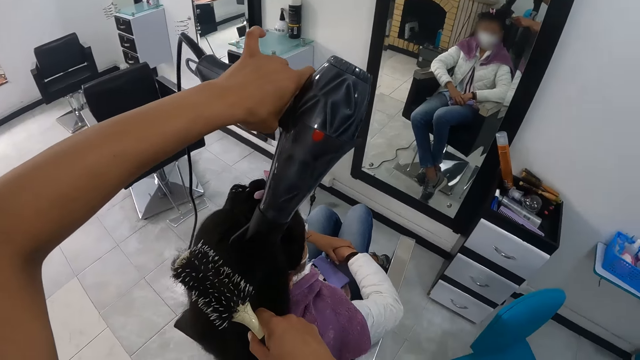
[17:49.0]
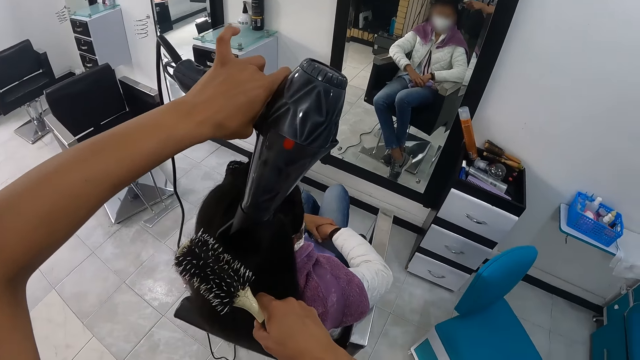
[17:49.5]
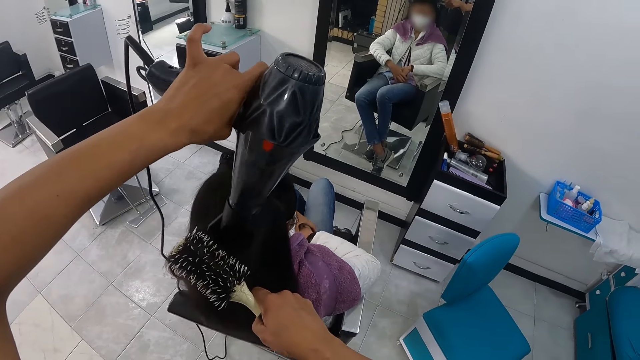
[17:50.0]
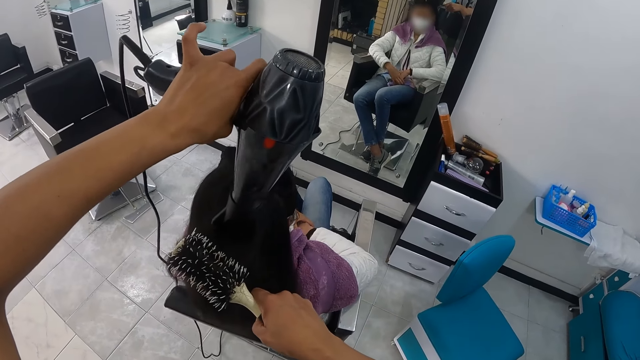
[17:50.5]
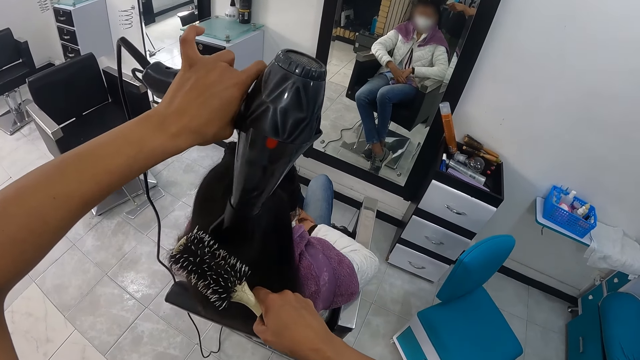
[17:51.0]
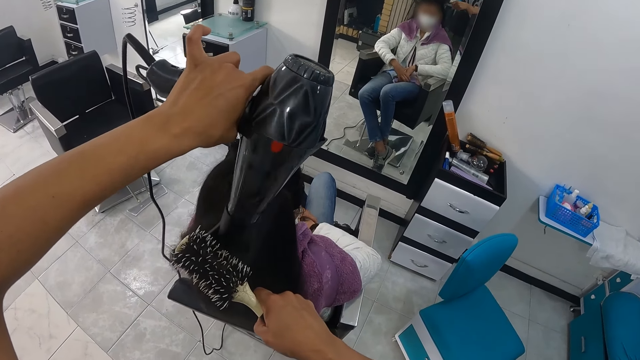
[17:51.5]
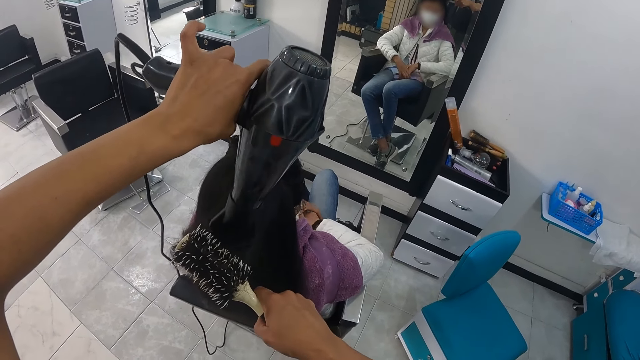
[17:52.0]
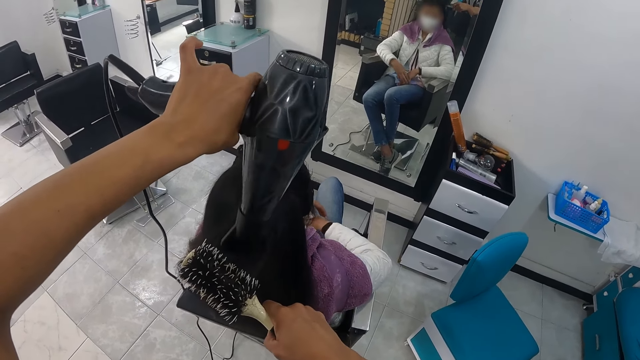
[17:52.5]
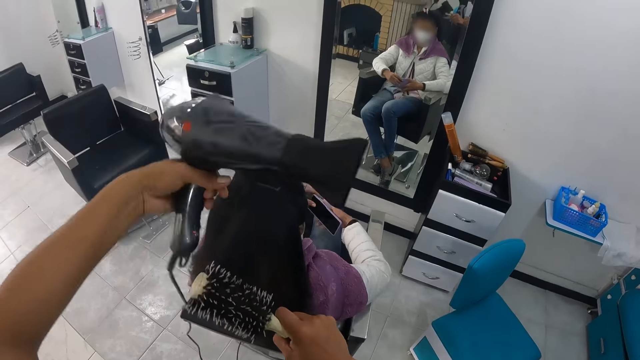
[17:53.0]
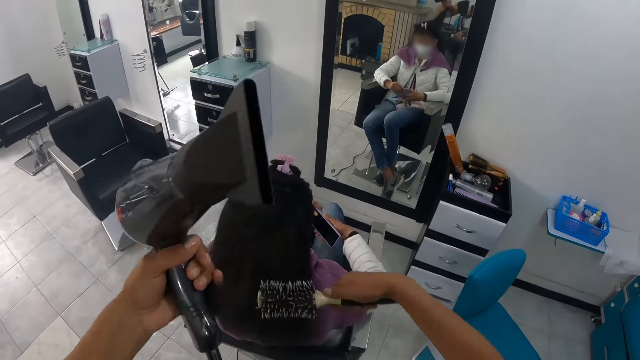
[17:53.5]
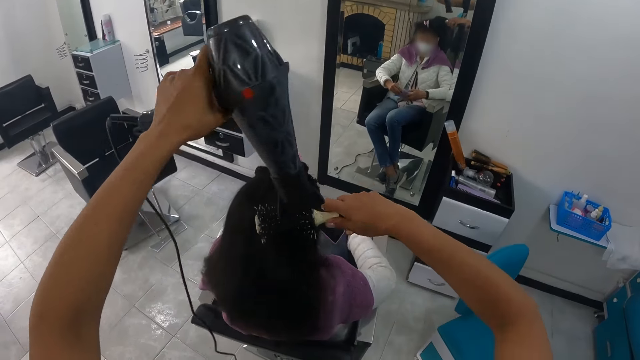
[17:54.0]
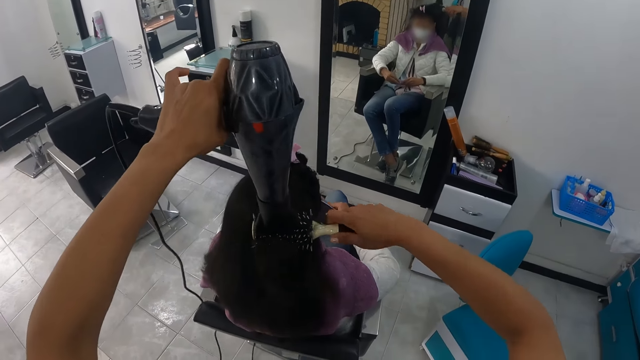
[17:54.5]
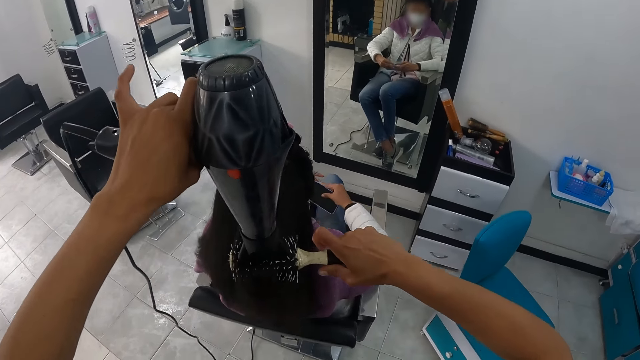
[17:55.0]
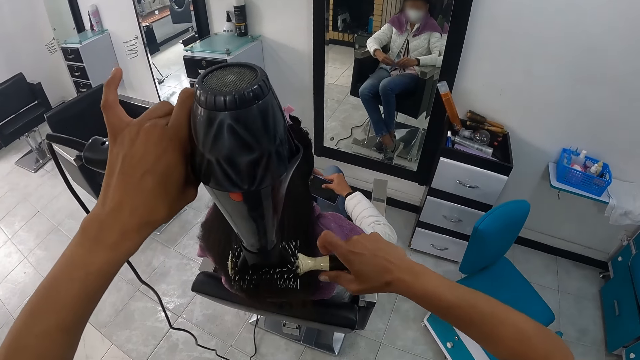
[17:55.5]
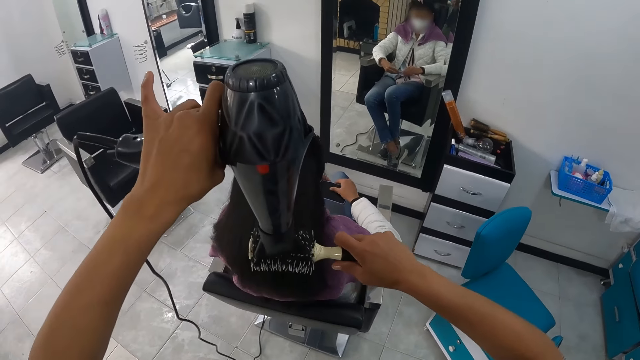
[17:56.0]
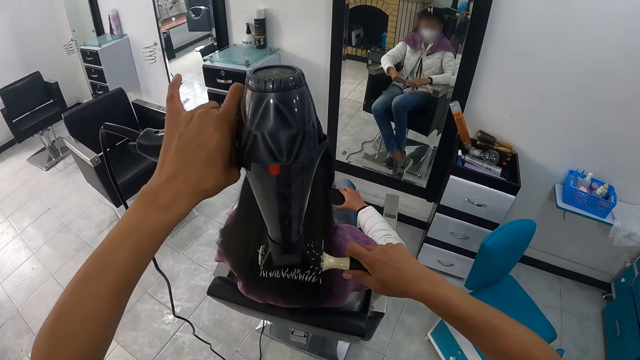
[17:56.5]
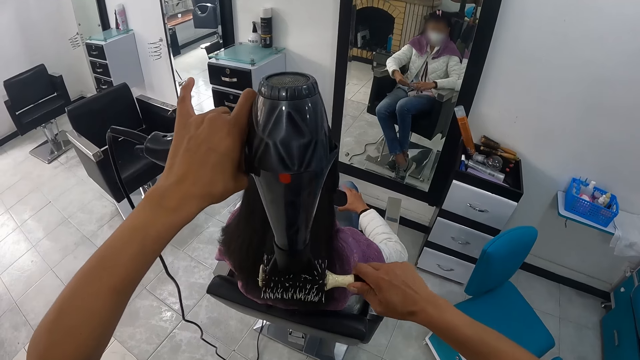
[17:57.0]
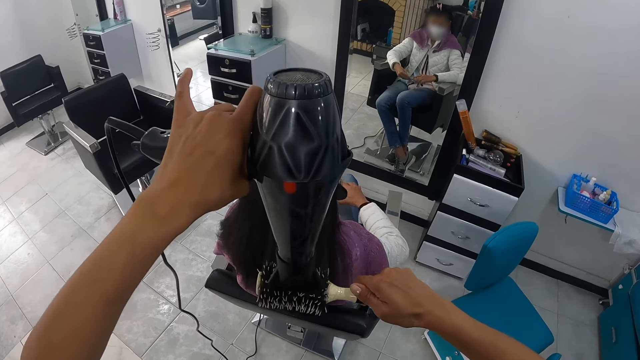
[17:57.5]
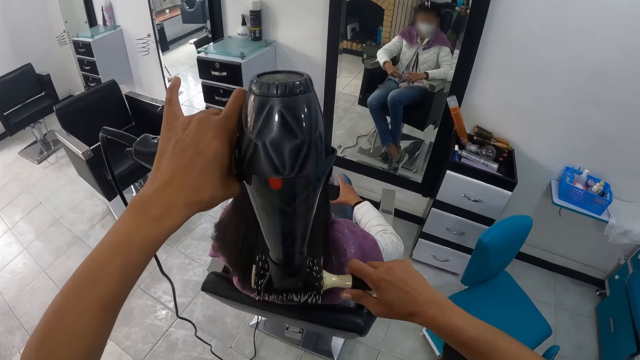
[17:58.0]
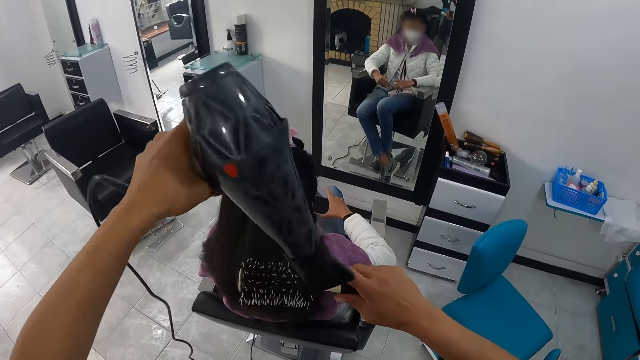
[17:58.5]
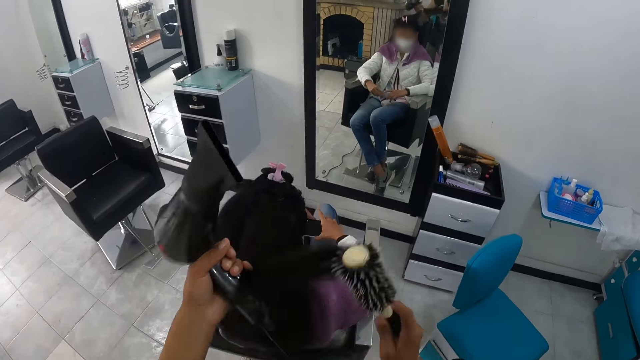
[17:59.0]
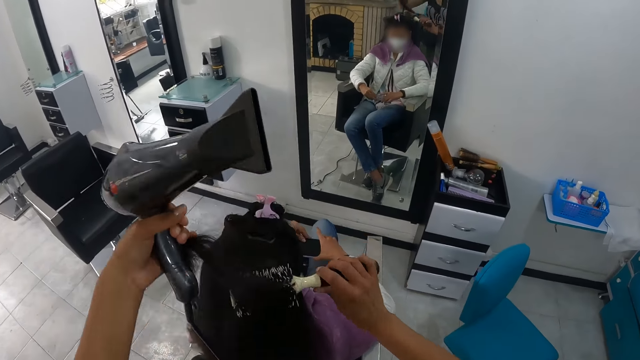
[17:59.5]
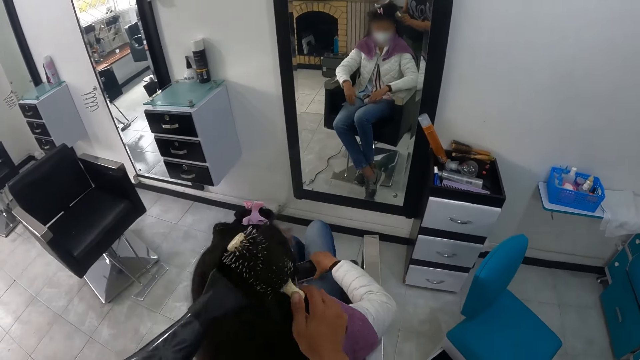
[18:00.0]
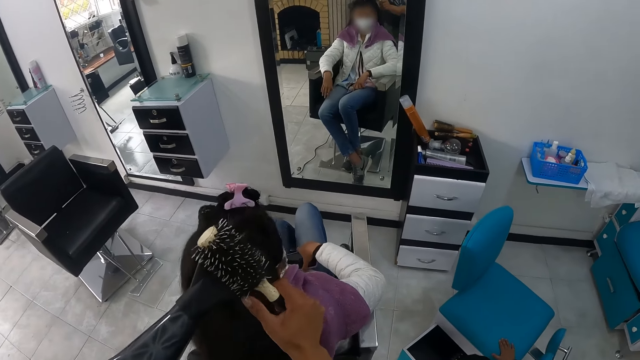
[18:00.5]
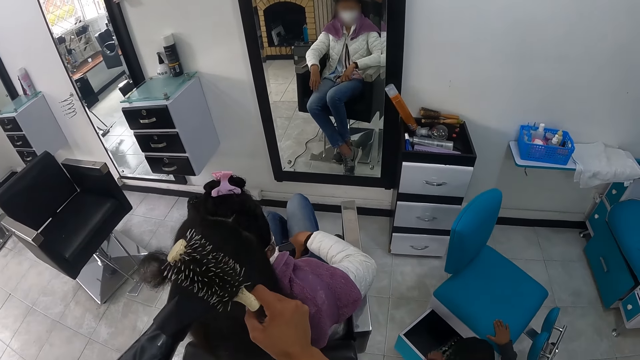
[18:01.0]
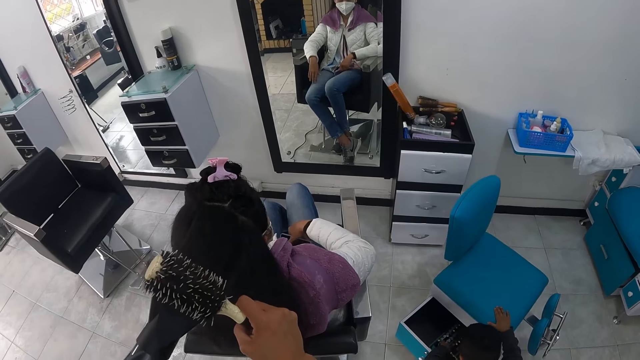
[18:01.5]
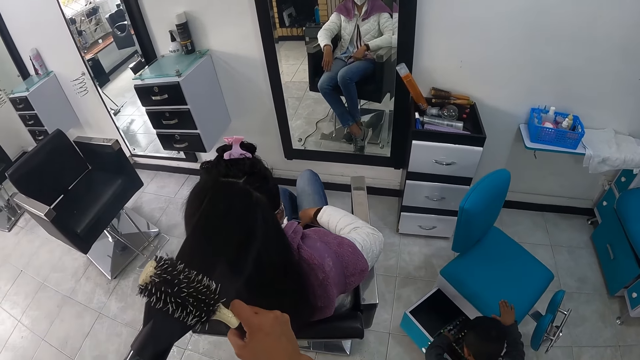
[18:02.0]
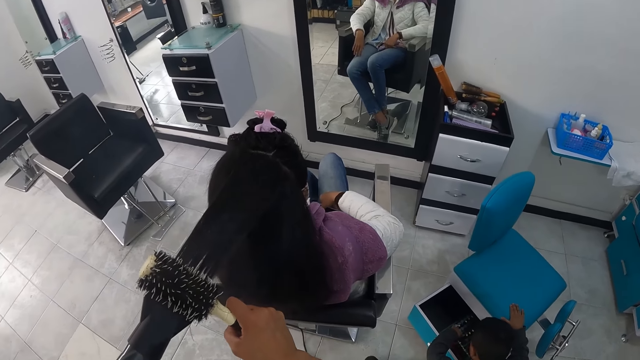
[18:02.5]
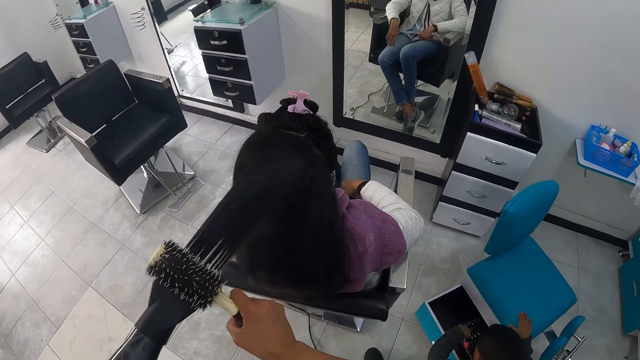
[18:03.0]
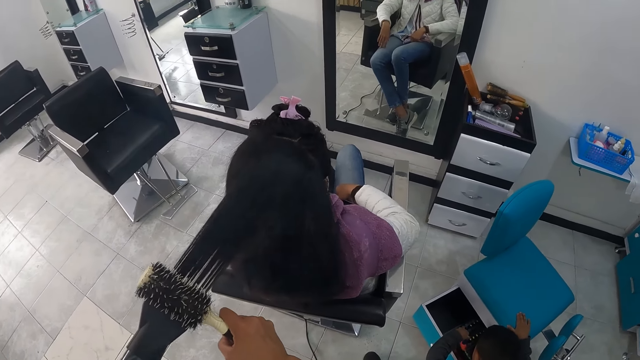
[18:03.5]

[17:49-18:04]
The camera wearer blows hair with a blow dryer. They blow hair with the blow dryer again. The baby opens the drawer in the baby chair with his left hand. The camera wearer twists hair with a brush. They blow hair with the blow dryer.

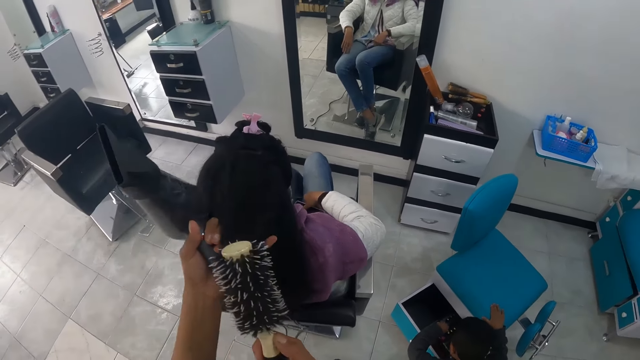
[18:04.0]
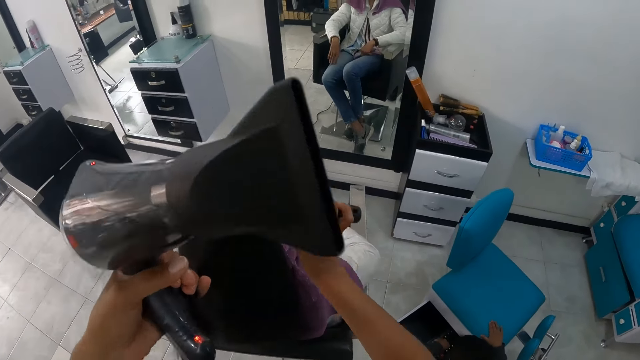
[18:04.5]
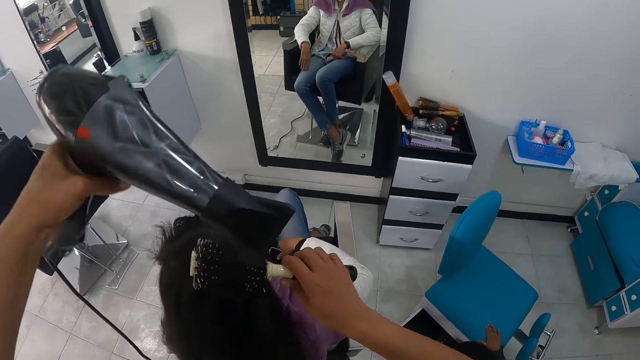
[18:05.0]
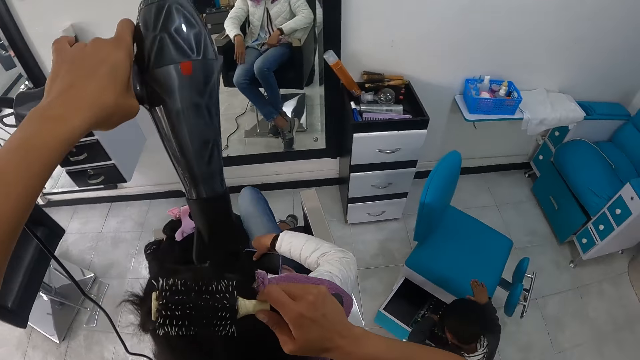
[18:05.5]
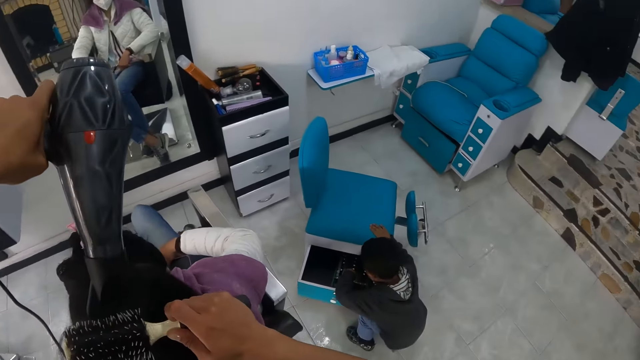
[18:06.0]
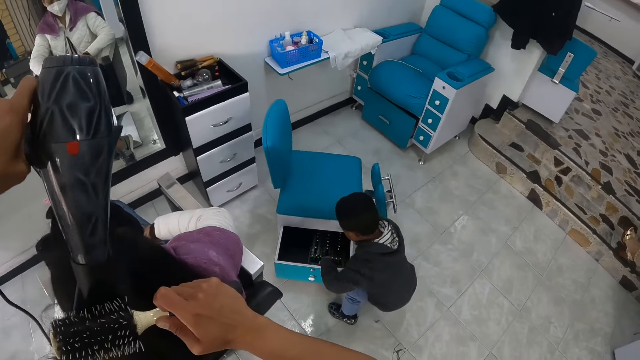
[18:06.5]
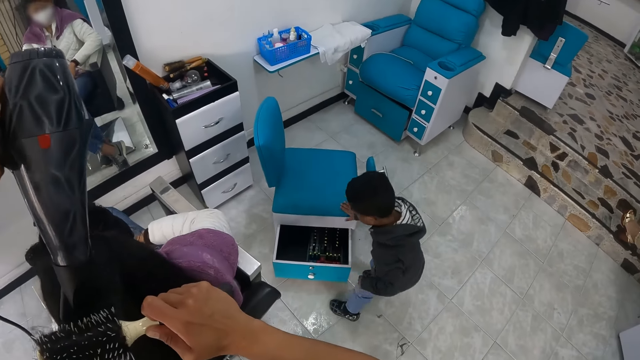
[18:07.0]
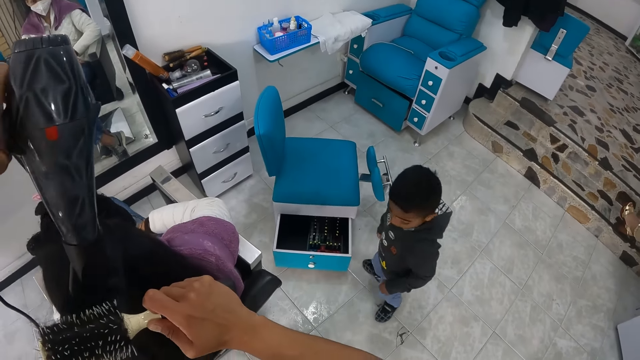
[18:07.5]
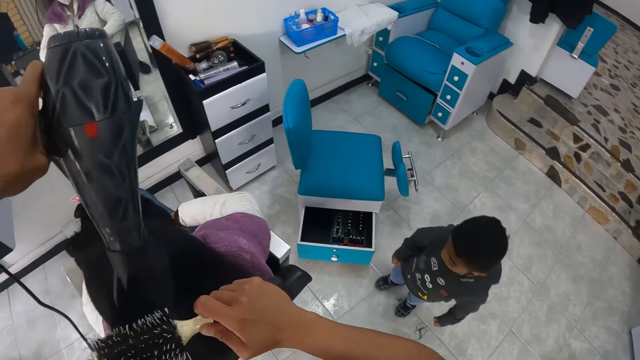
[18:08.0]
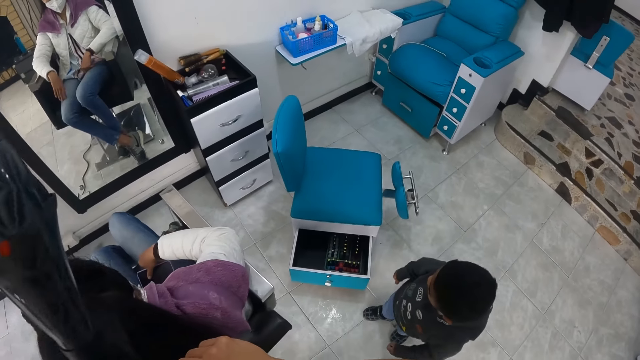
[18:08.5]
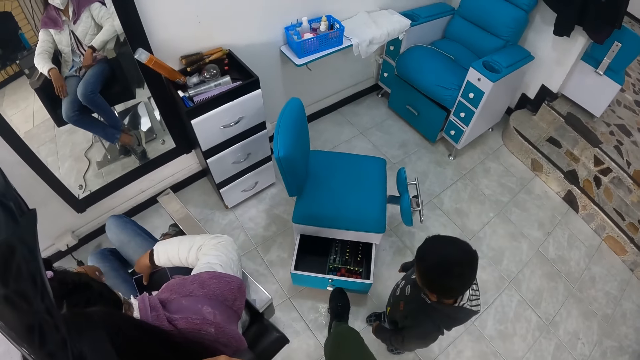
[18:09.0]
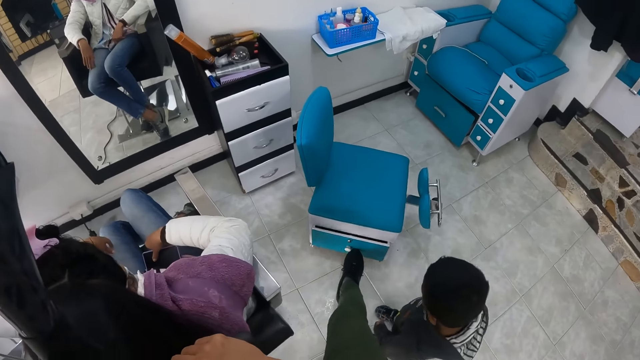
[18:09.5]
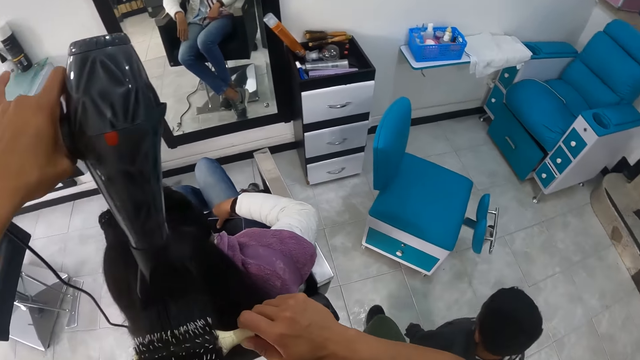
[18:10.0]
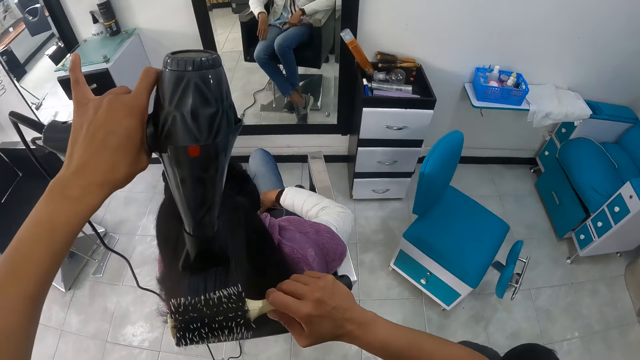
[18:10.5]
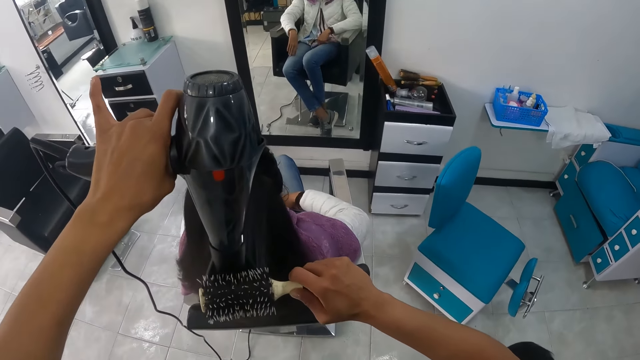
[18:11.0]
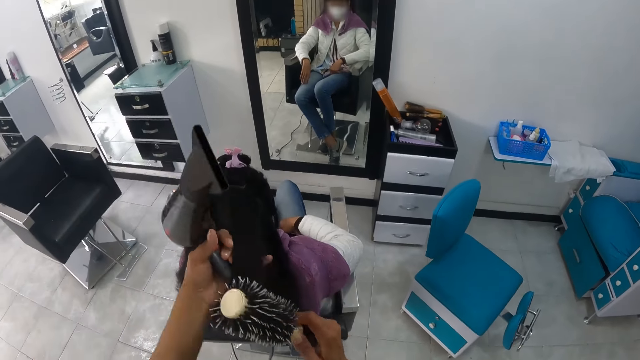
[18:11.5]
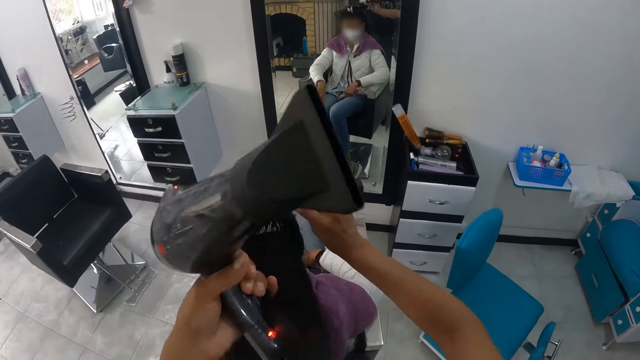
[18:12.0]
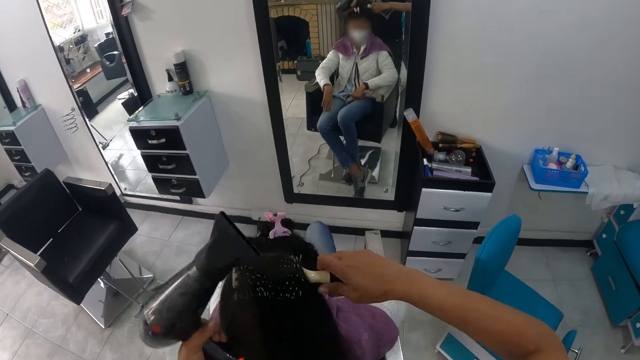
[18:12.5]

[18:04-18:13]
The baby stands up. The camera wearer blows hair with a blow dryer. She closes the drawer in the baby chair with her right foot. She dries the woman's hair with the hair dryer in her left hand. She straightens the woman's hair with the hair brush in her right hand.
